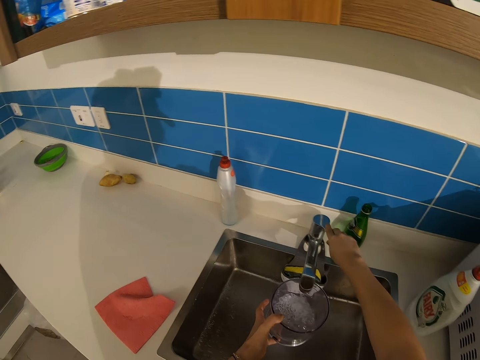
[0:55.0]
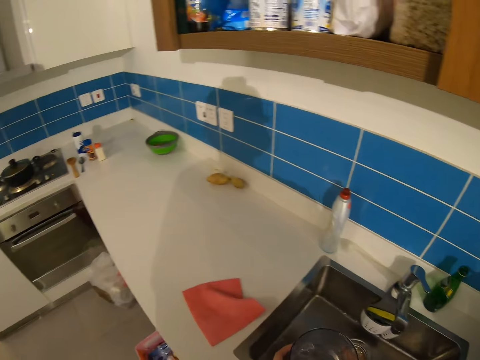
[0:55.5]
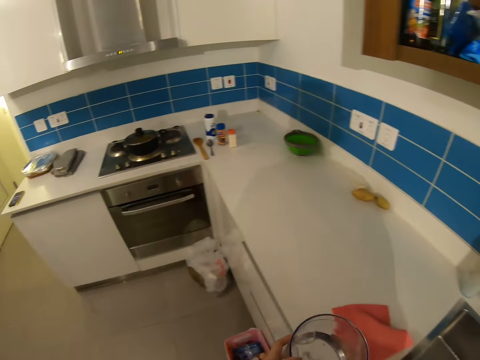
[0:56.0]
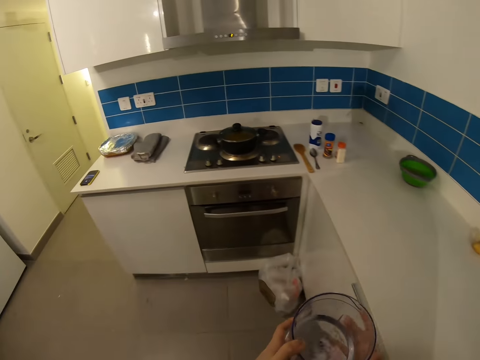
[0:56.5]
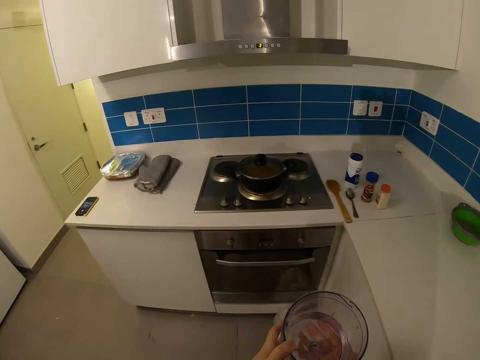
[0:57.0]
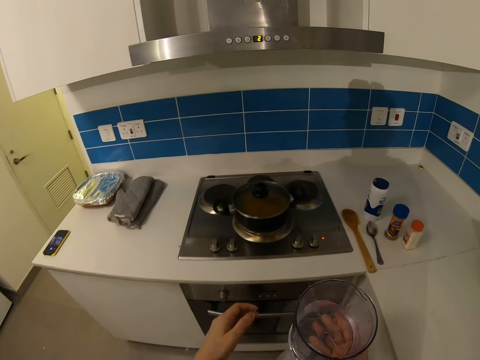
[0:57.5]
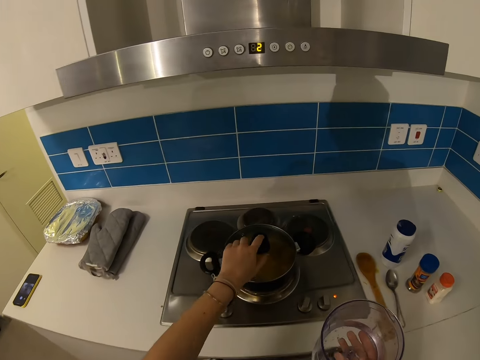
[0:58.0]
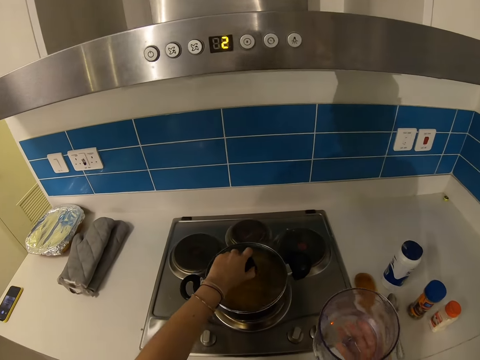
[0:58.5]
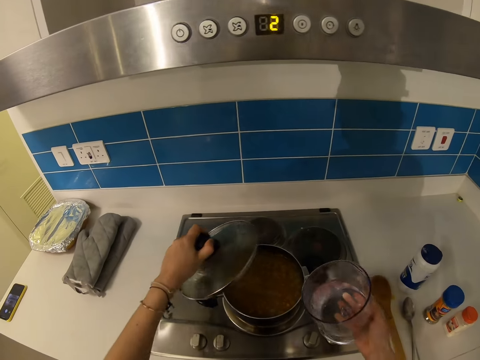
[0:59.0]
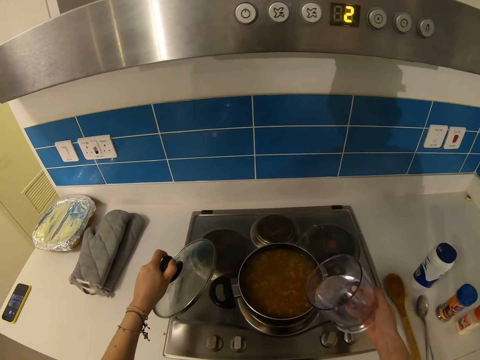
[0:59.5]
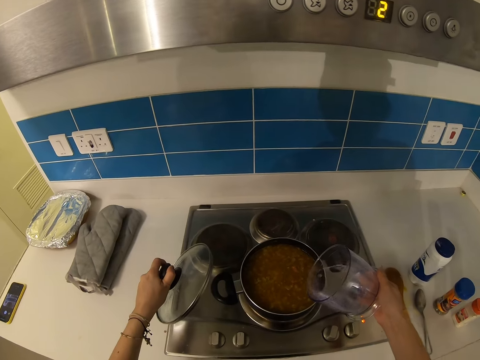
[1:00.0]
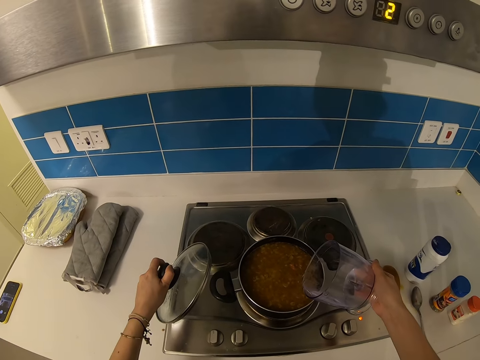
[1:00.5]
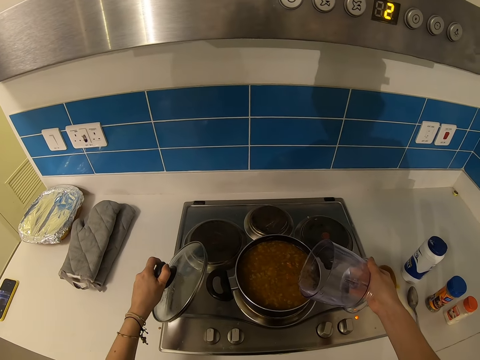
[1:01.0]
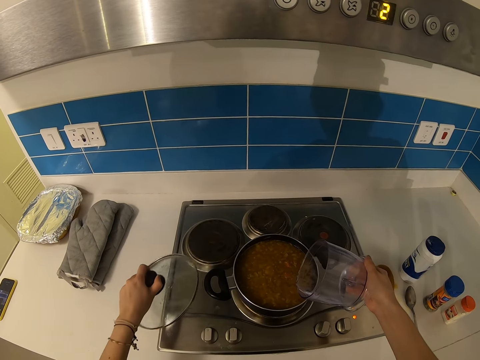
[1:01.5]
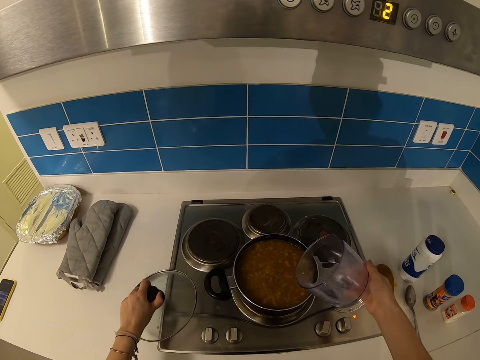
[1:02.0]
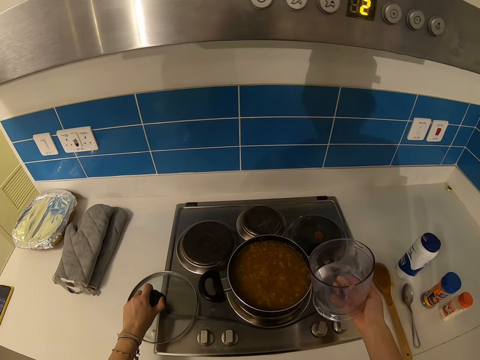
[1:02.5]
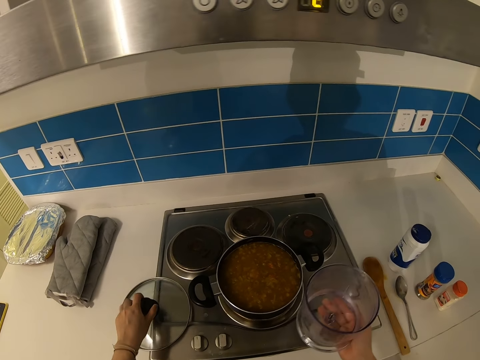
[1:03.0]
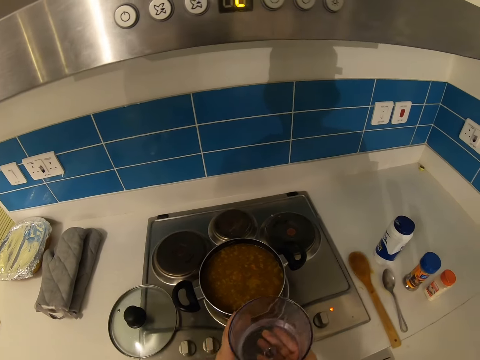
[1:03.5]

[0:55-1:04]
The camera wearer closes the tap. They move with the glass to the cooker. They lift the saucepan lid. They pour the water in the saucepan. They put the saucepan lid on the counter top.

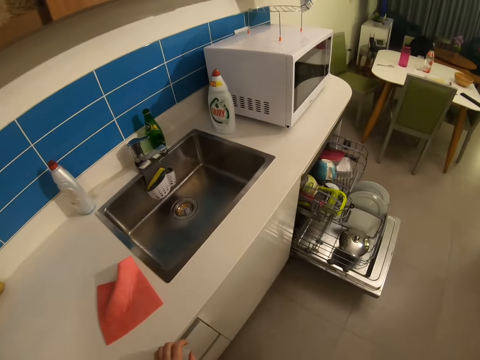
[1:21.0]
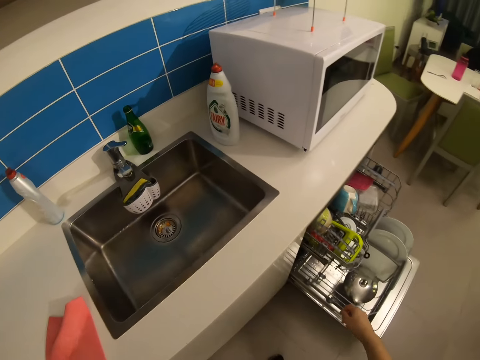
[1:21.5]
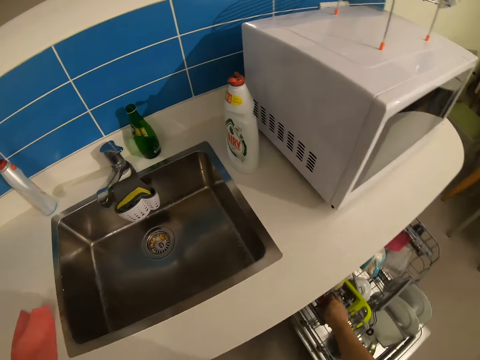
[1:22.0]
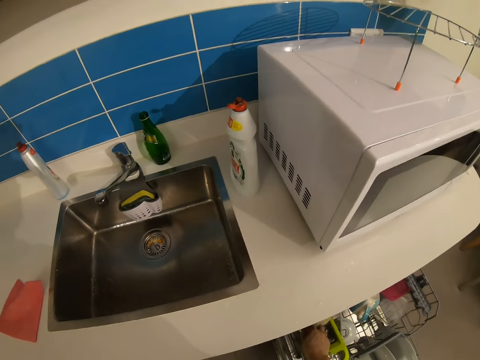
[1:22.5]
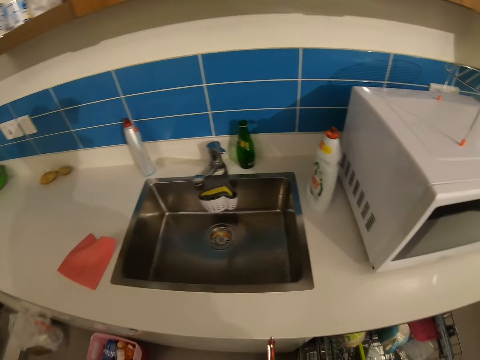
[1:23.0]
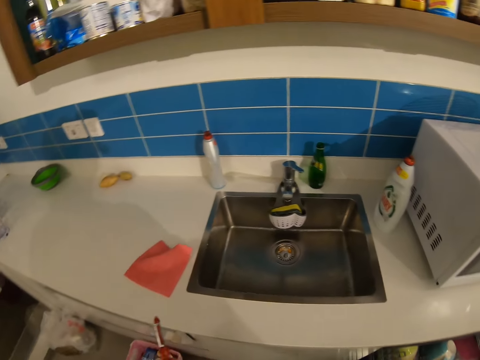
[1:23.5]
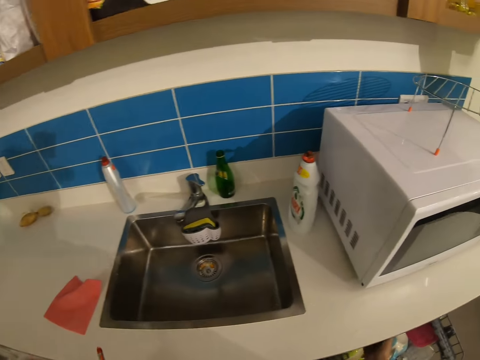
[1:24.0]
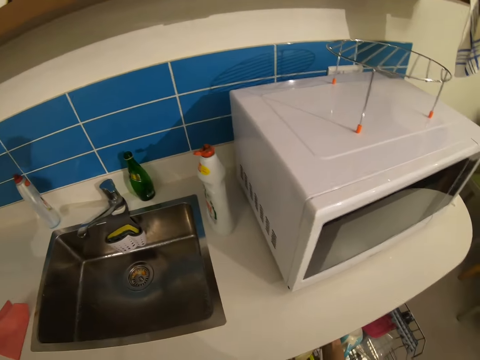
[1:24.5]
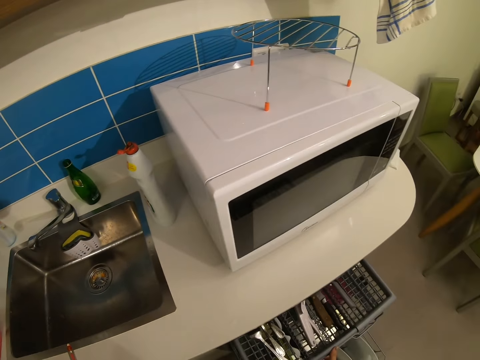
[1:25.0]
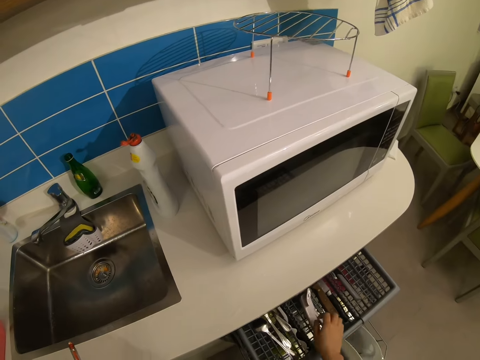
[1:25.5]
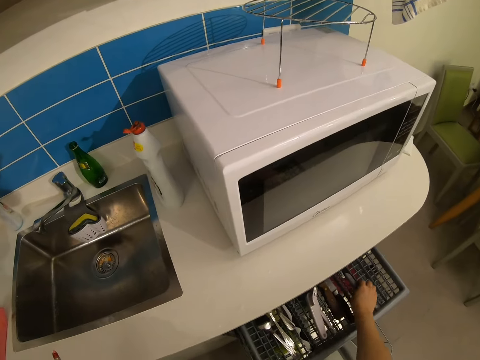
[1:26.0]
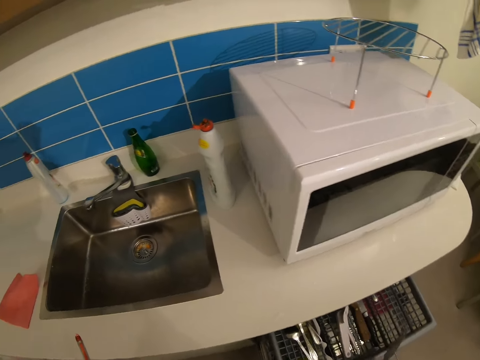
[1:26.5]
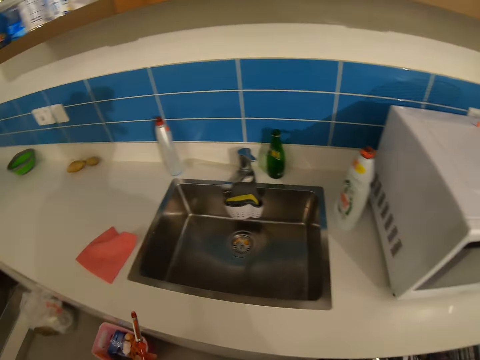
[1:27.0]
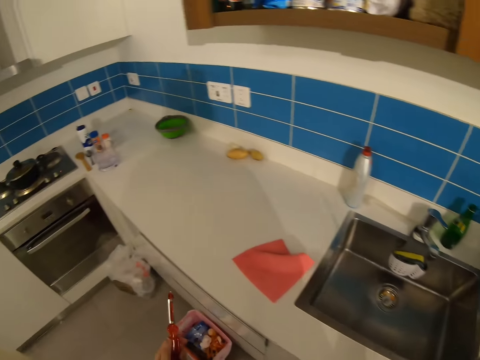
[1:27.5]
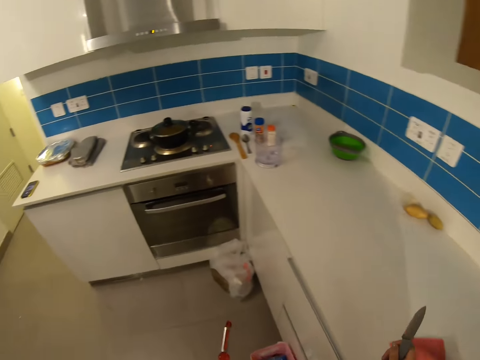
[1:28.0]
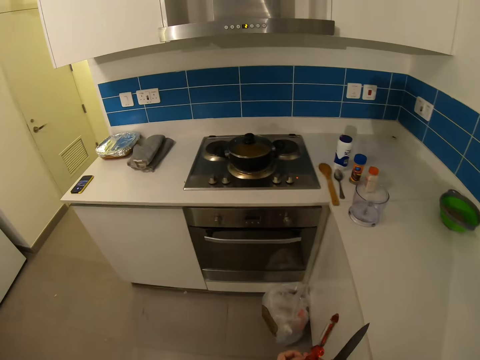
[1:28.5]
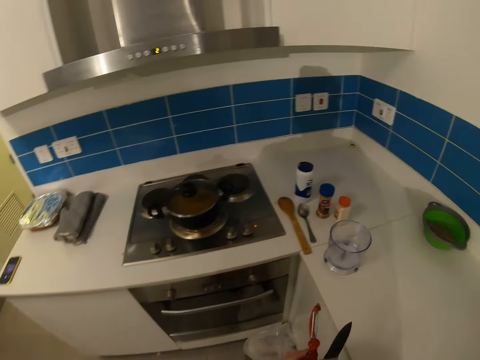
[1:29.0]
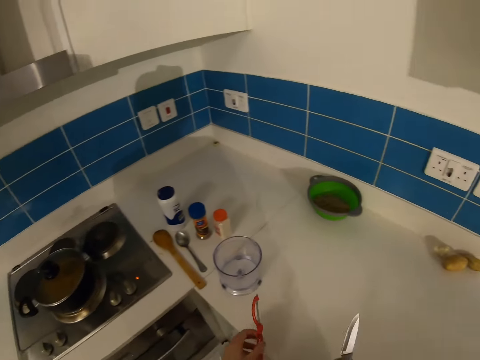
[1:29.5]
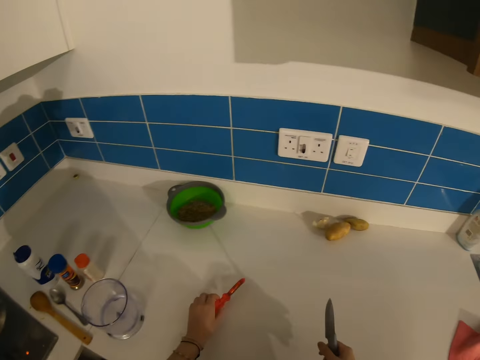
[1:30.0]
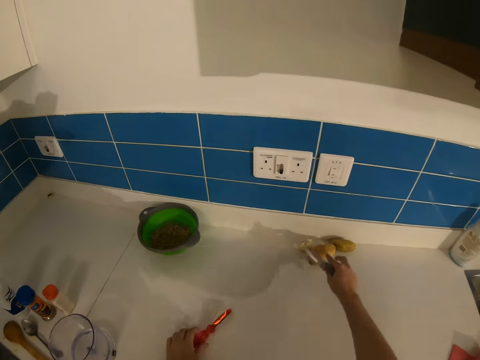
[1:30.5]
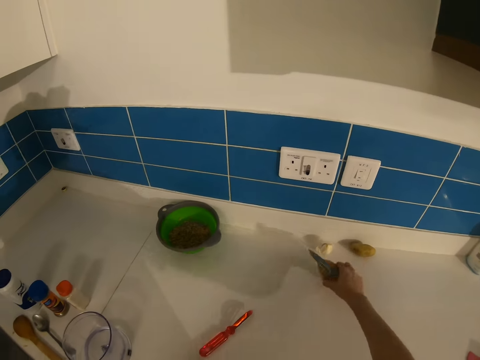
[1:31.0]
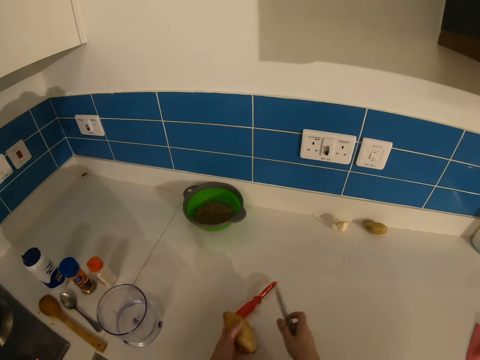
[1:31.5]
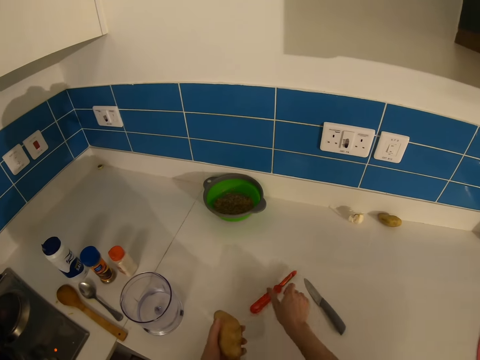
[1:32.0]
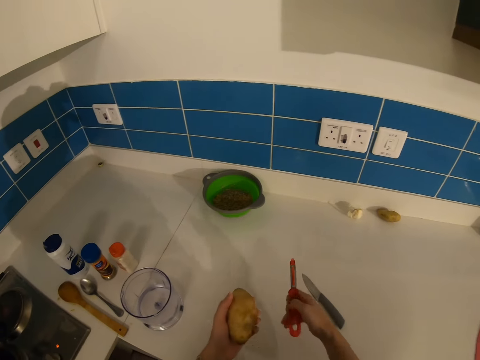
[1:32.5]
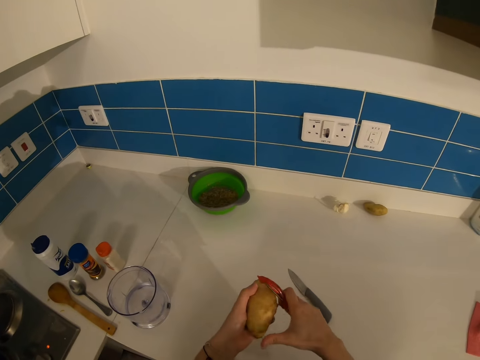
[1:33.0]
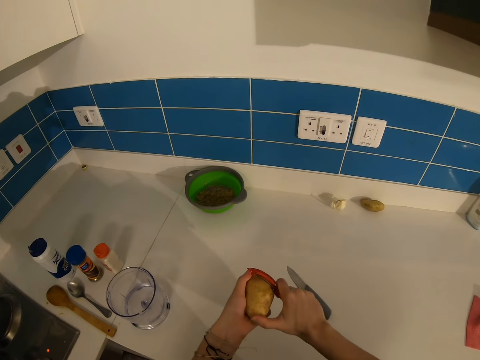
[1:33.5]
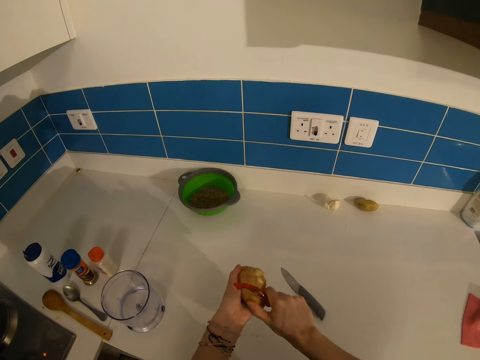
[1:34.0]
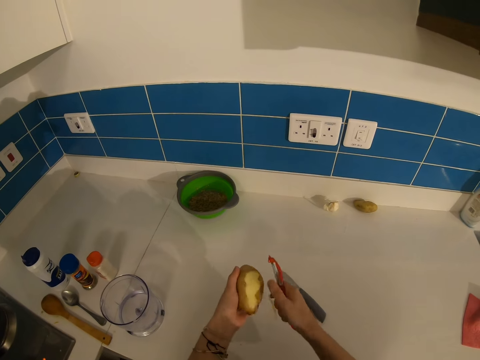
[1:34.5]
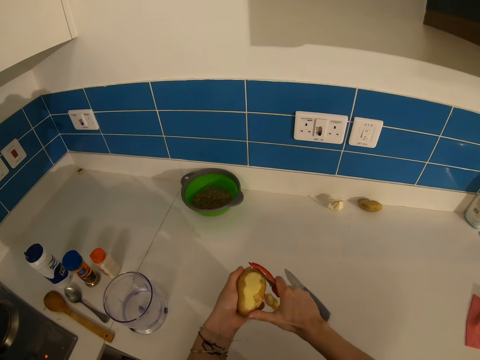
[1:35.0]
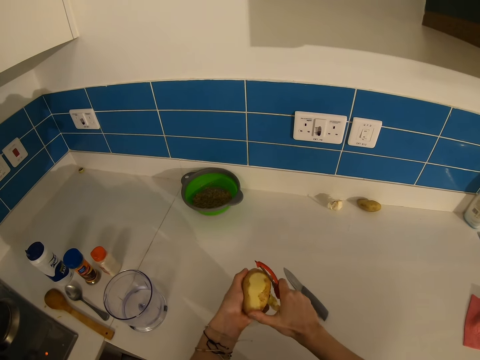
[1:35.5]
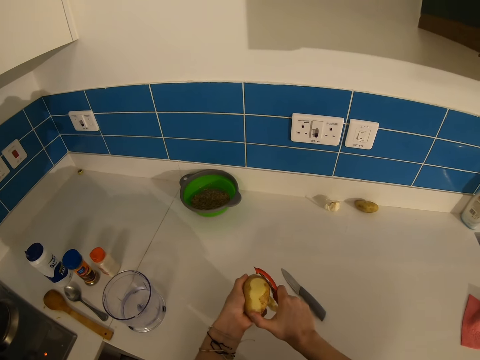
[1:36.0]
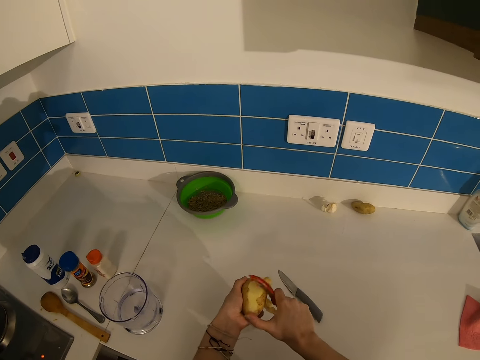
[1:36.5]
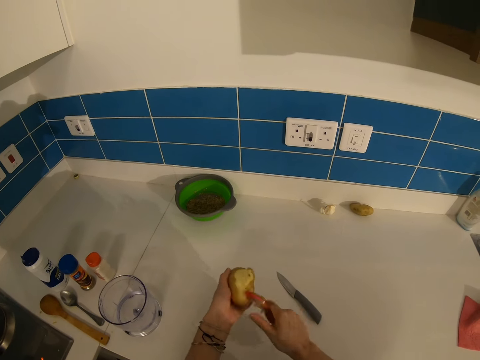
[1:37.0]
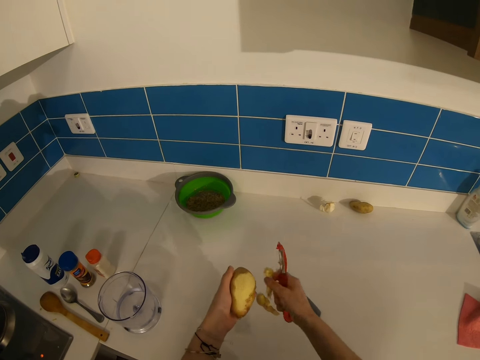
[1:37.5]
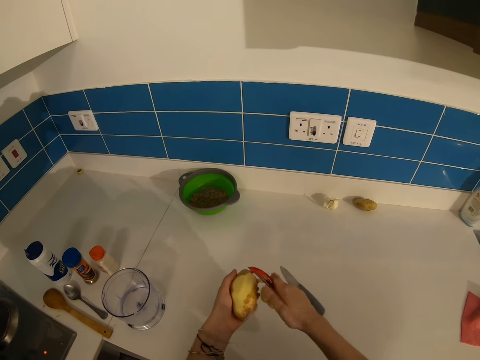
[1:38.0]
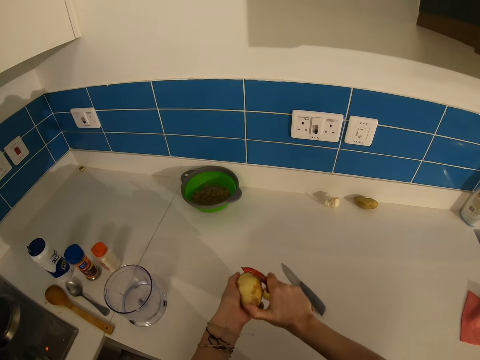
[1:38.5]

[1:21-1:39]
The camera wearer slides out a drawer. They pick the peeler from the dishwasher. They pick the knife from the dishwasher. They put the peeler on the counter top. They pick the potato from the counter top. They drop the knife on the counter top. They pick the peeler from the counter top. They peel the potato with the peeler.
